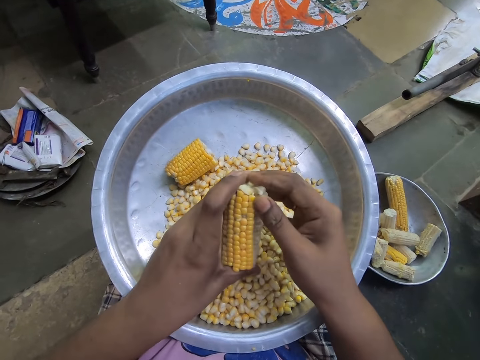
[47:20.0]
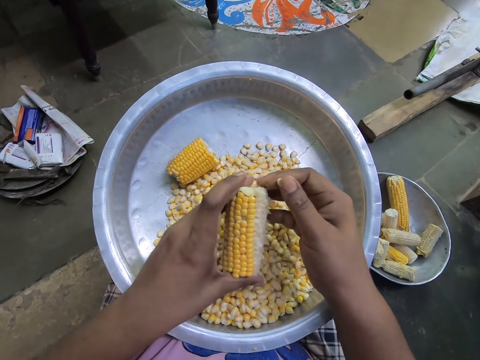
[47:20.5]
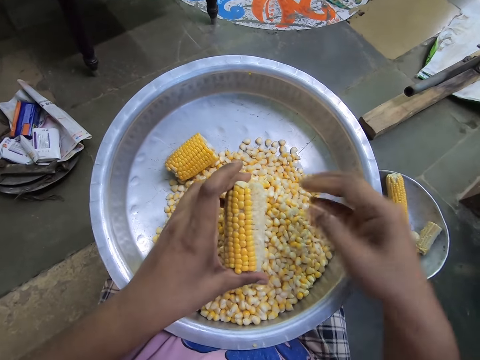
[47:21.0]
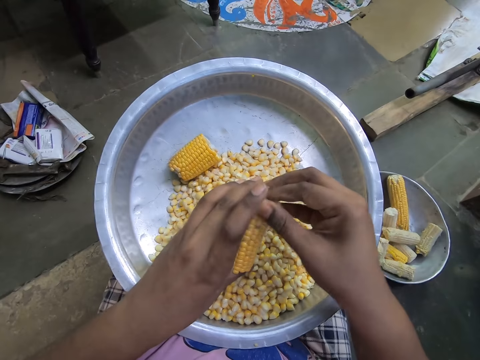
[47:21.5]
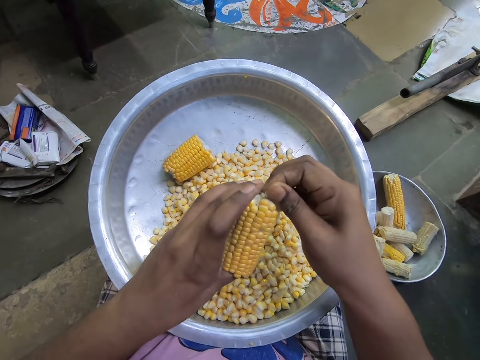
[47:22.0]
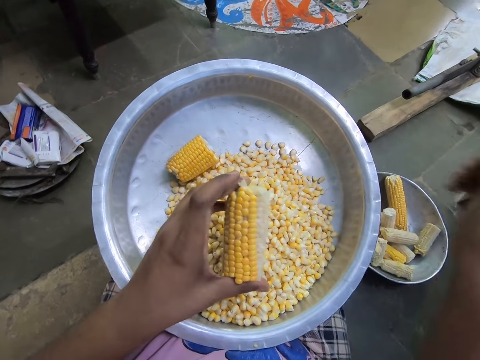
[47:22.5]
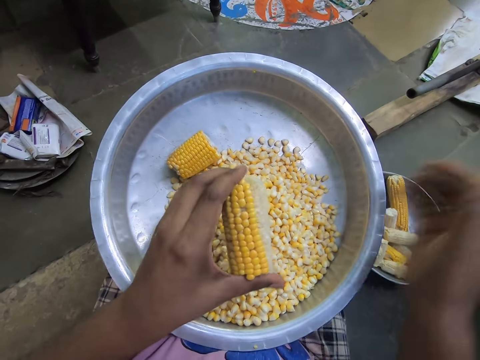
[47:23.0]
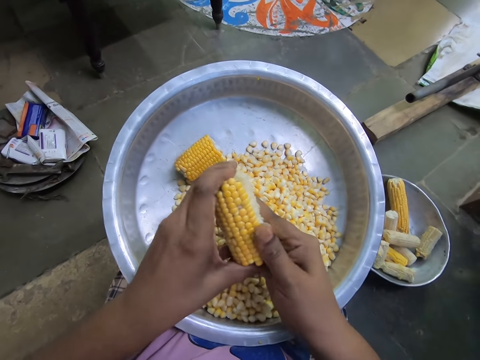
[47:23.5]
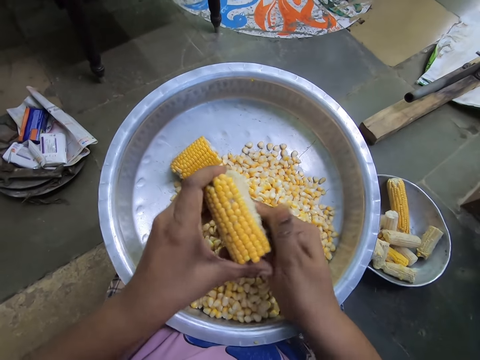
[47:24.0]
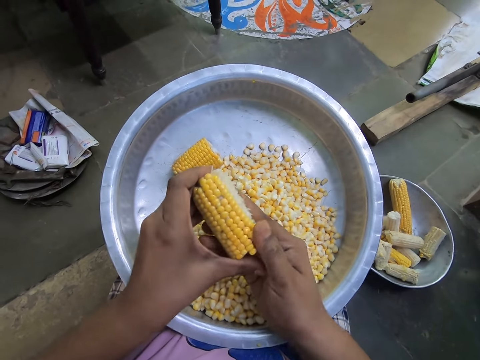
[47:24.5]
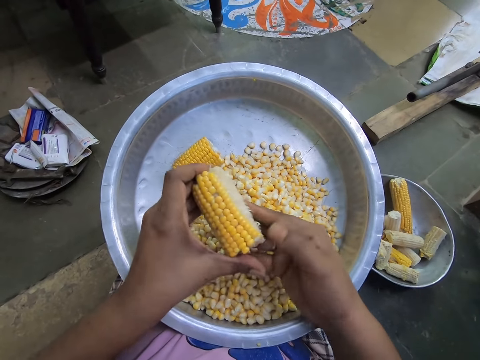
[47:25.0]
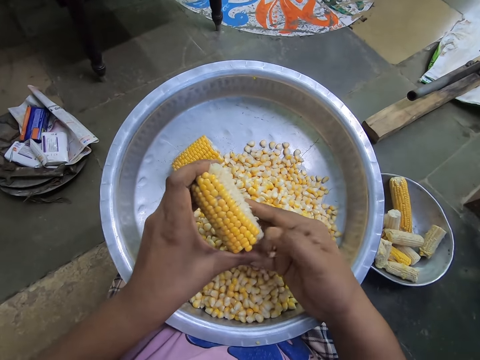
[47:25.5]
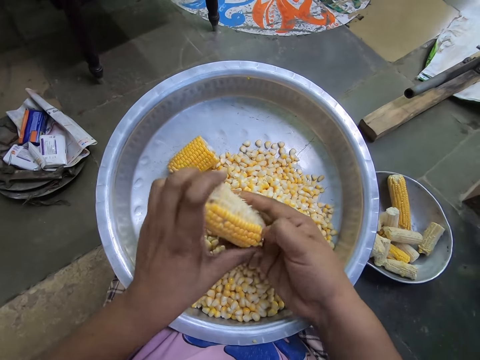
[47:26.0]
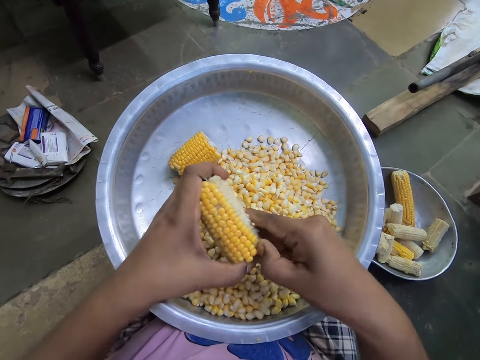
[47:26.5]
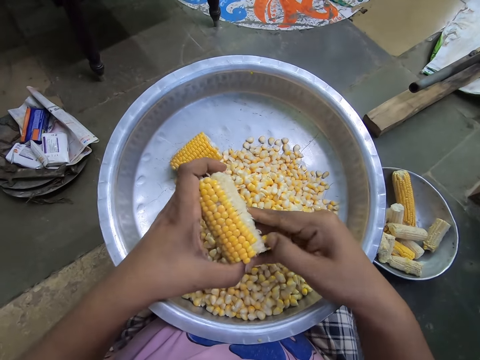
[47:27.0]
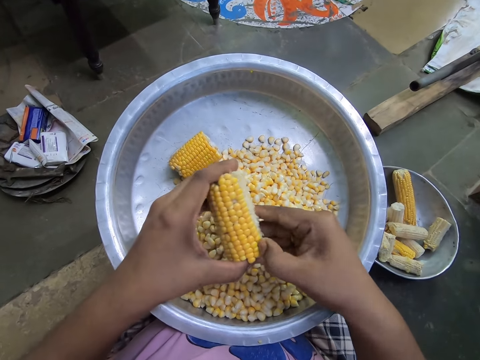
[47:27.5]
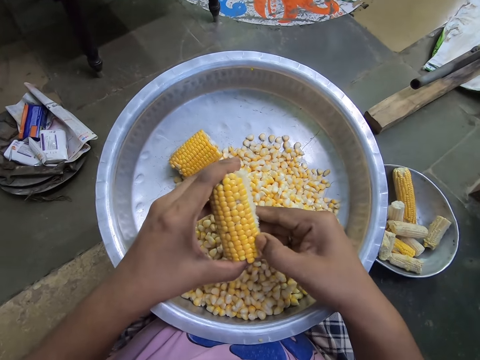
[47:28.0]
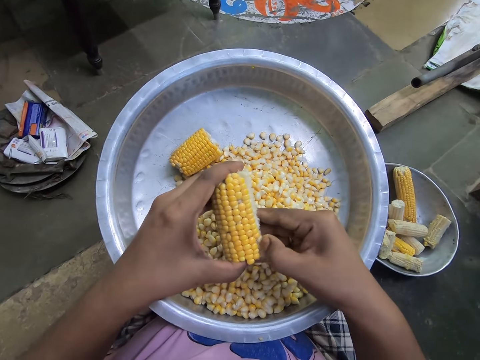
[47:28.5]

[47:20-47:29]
The camera wearer pulls a chaff from a cob. She throws the chaff in a dish. She drops a corn seed in a bowl on the floor with her right hand. She removes the corn seeds from the corn cob into the bowl with her right hand.

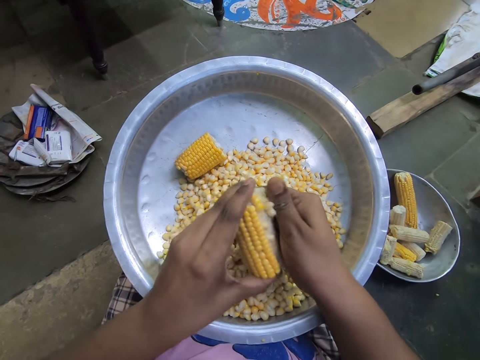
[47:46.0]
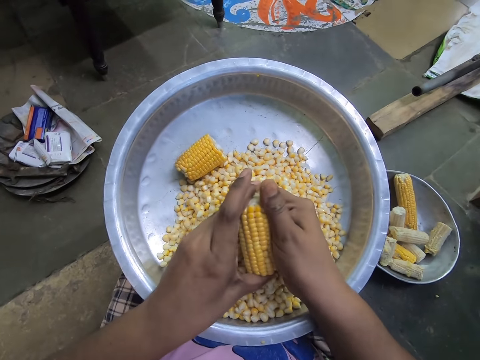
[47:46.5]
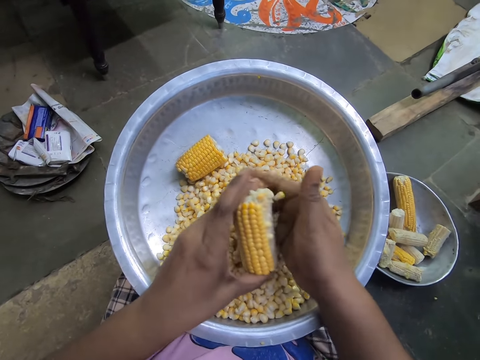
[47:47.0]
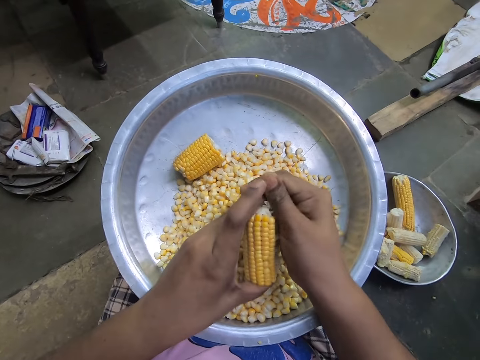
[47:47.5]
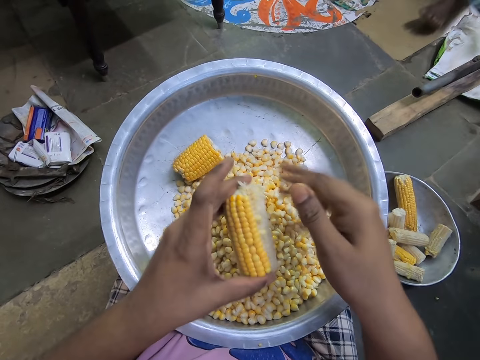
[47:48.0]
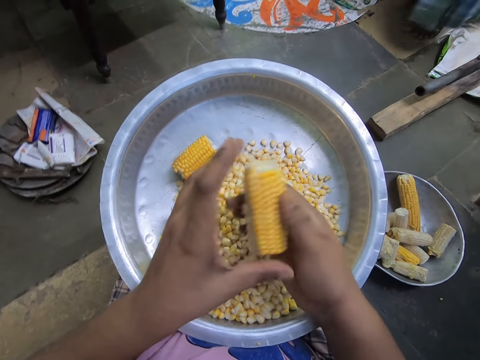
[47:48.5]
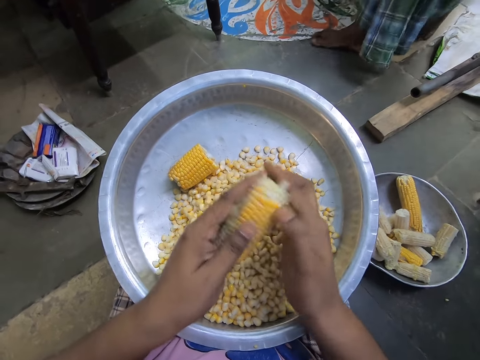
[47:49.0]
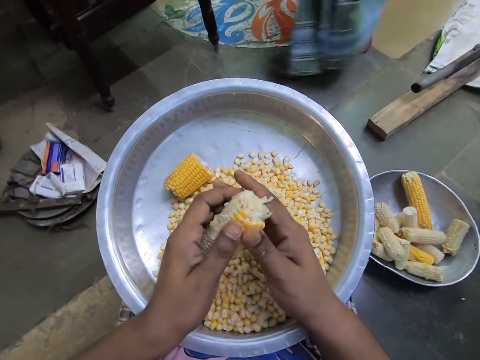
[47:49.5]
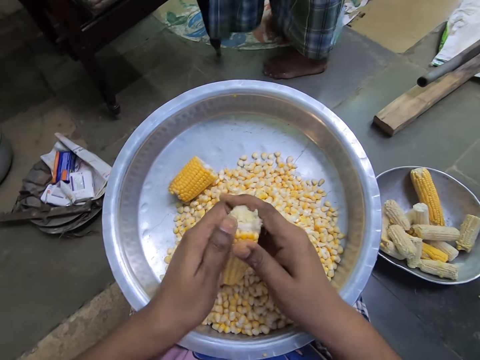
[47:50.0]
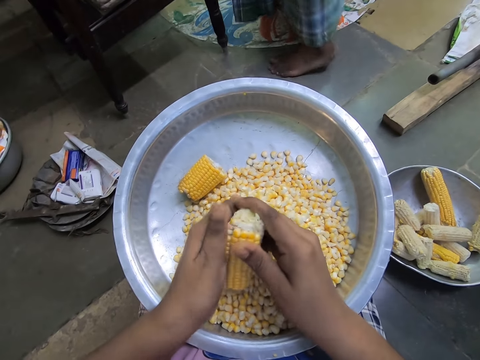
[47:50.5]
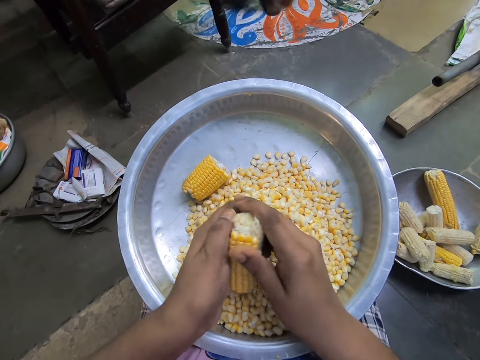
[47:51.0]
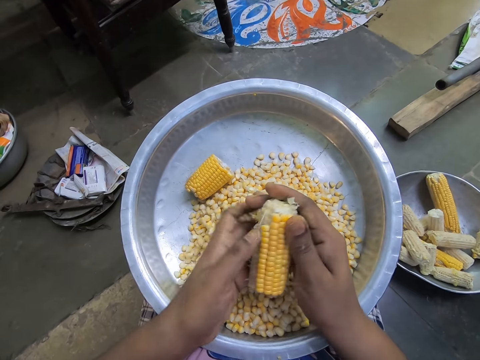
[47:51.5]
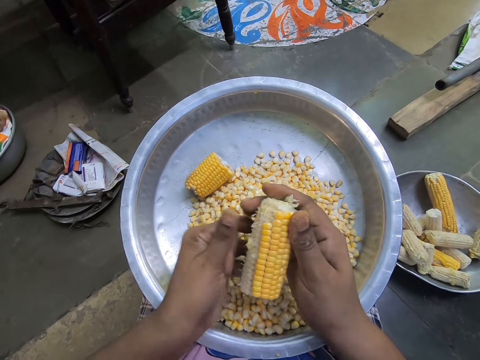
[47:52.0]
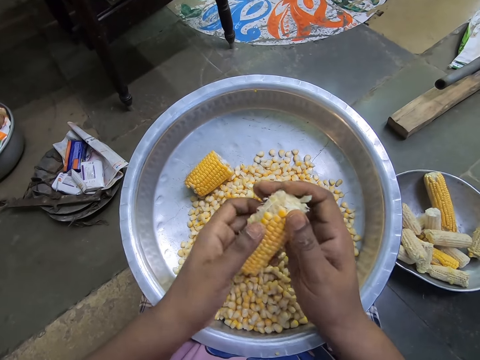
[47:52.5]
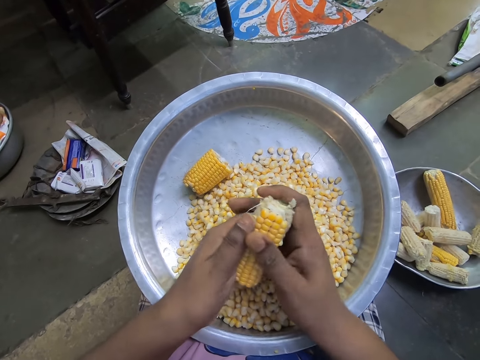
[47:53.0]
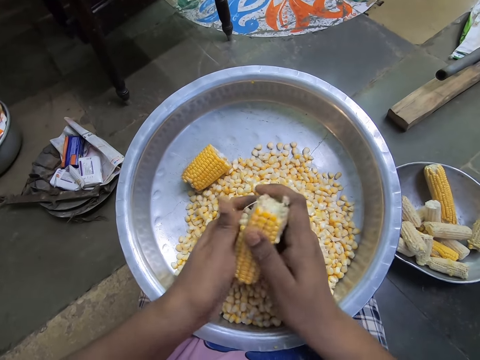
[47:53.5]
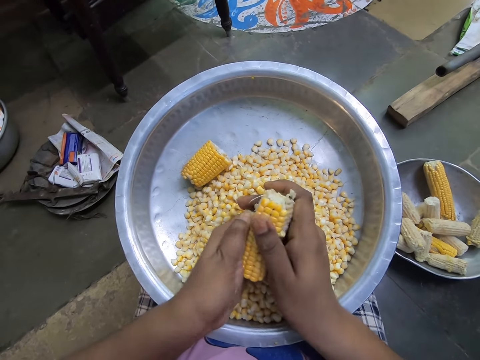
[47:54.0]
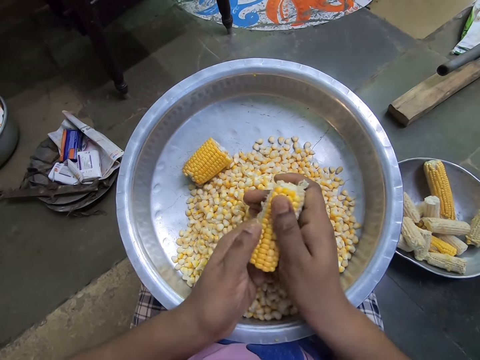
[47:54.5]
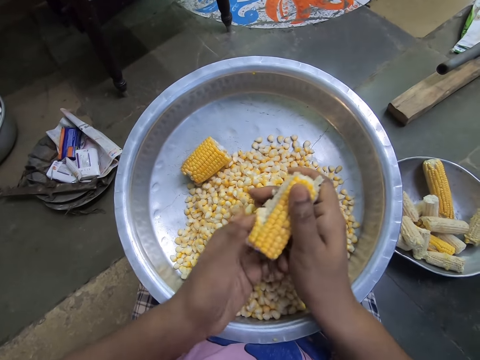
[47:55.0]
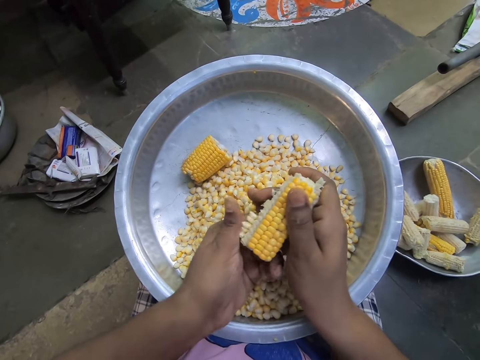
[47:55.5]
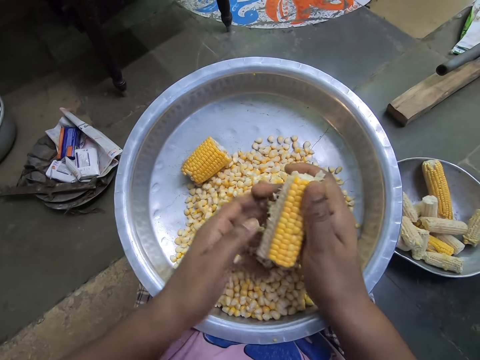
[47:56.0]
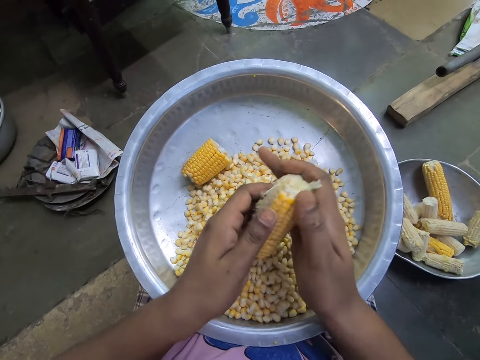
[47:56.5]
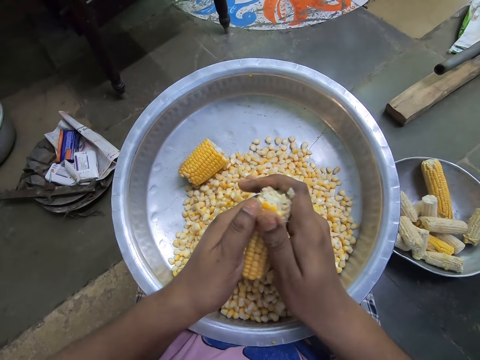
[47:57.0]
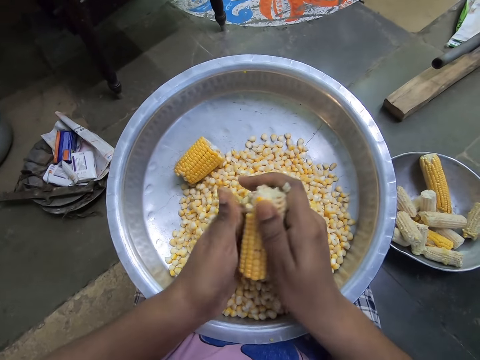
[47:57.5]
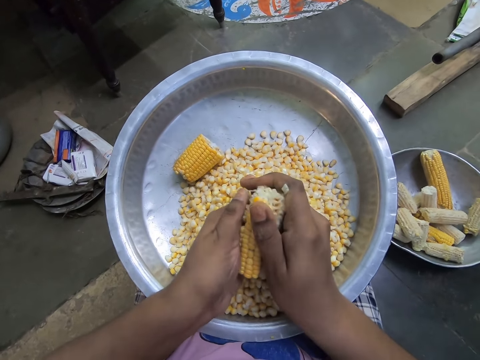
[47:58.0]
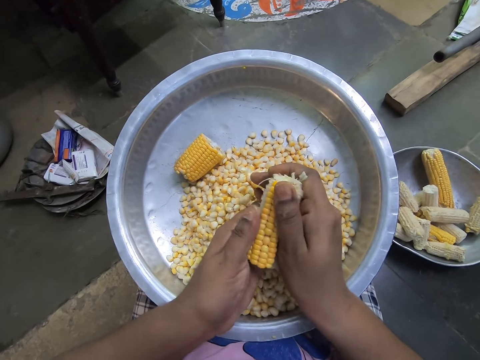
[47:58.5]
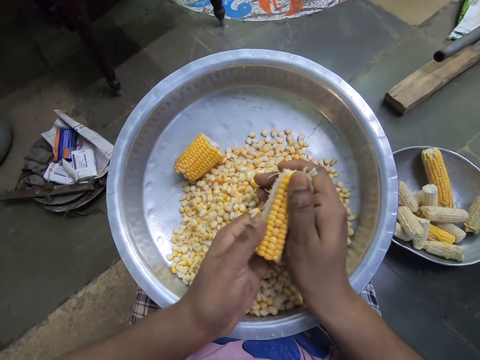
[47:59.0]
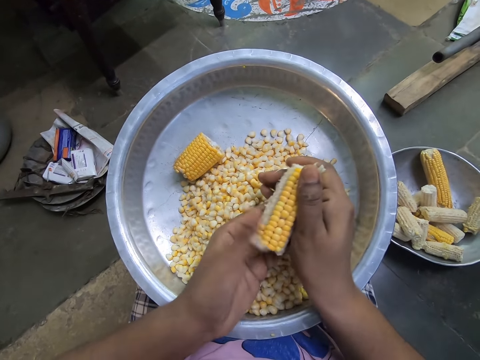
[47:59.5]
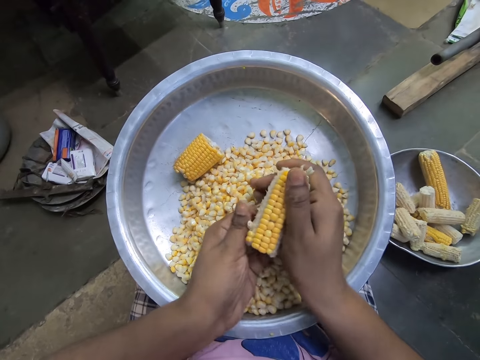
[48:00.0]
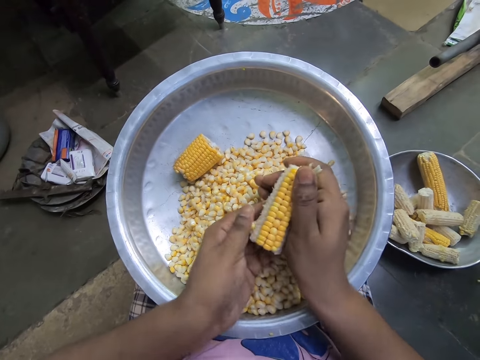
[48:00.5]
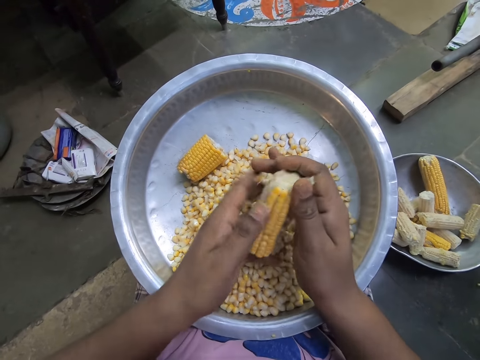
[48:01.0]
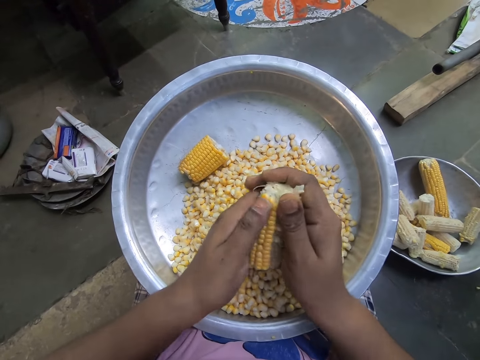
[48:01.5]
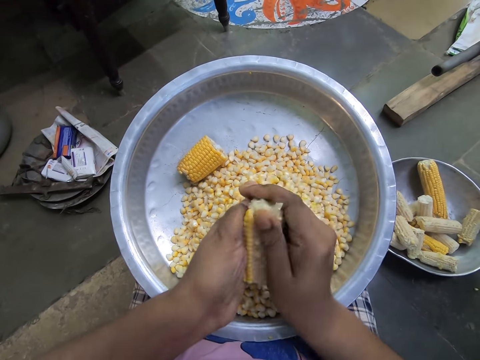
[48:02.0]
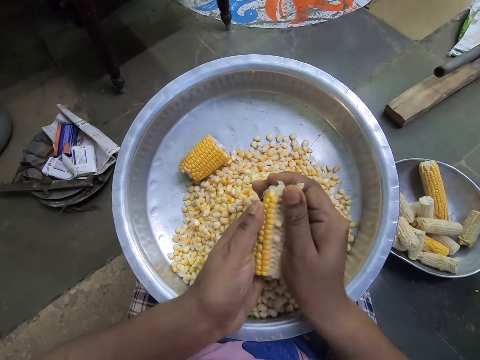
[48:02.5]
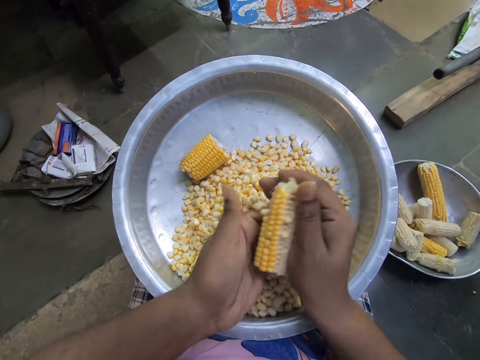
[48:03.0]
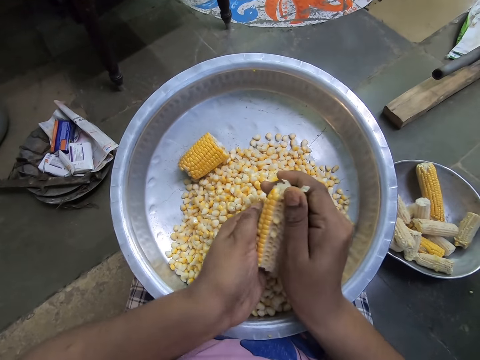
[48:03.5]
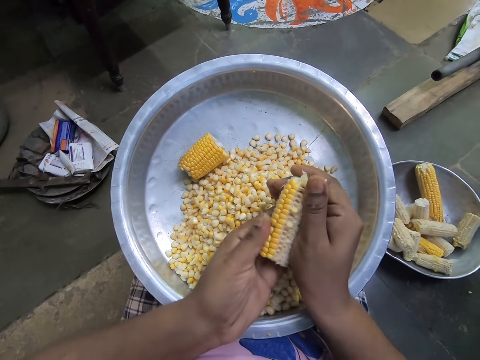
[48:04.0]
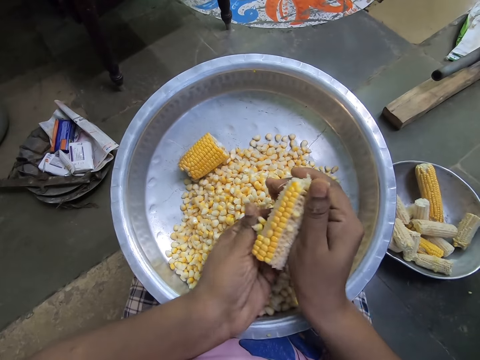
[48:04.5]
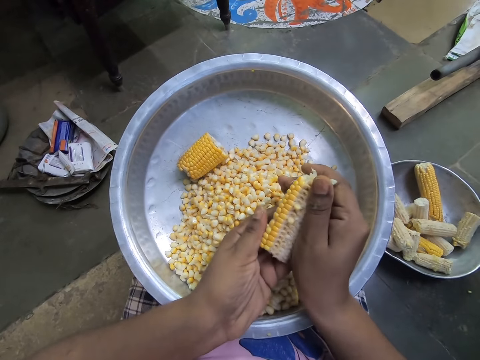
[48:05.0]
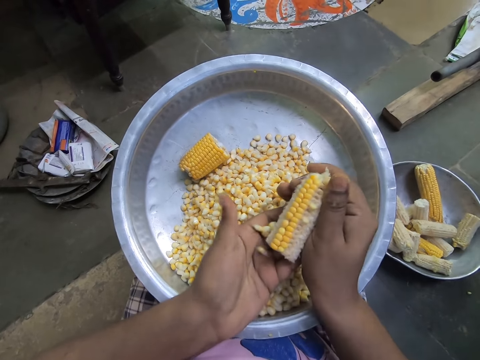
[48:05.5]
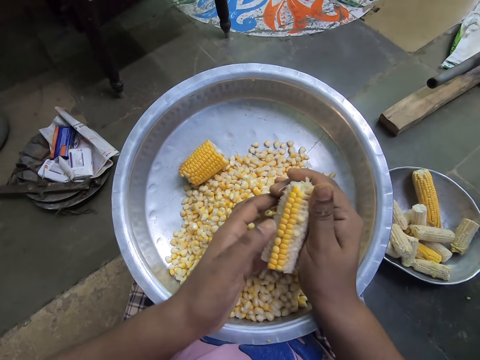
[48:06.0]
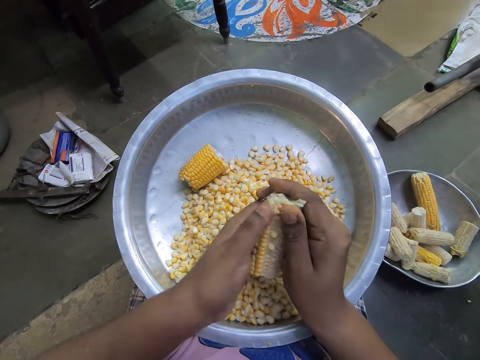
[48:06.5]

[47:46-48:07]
A woman walks towards the camera wearer. The camera wearer passes the corn cob from her left hand to her right hand. She holds the corn cob with her hands. She removes the corn seeds from the corn cob into the bowl with her left hand. She rubs her left hand fingers together. She removes the corn seeds from the corn cob into the bowl with her left hand.
